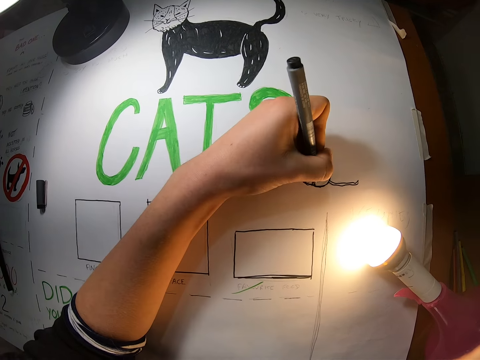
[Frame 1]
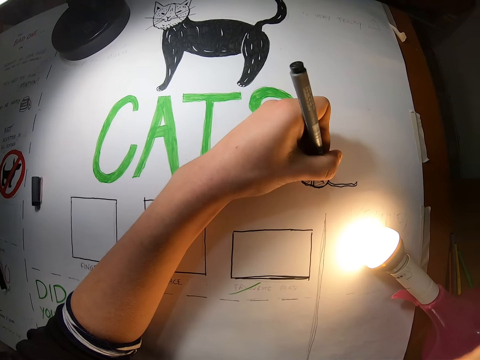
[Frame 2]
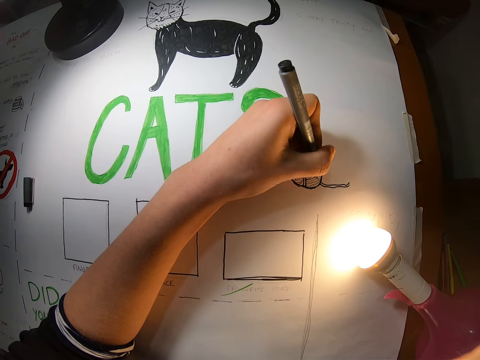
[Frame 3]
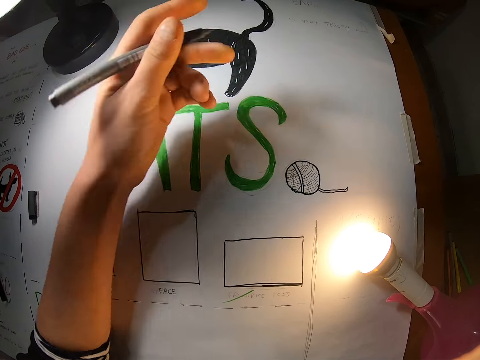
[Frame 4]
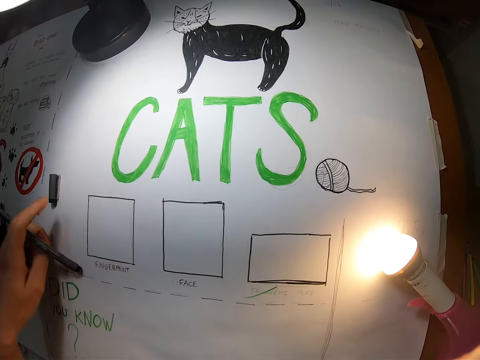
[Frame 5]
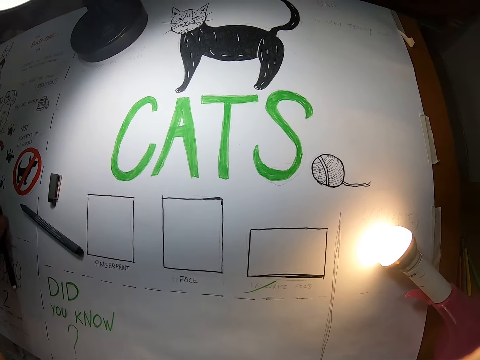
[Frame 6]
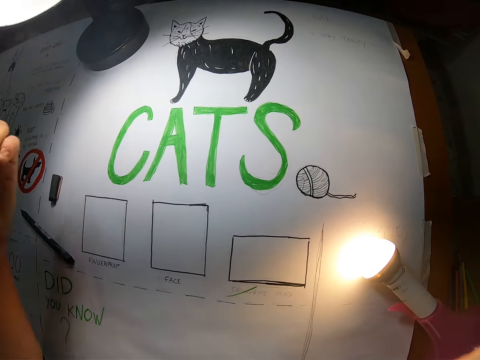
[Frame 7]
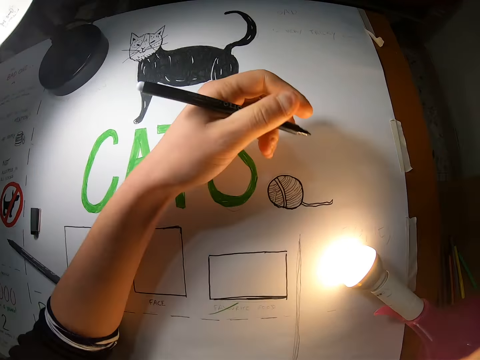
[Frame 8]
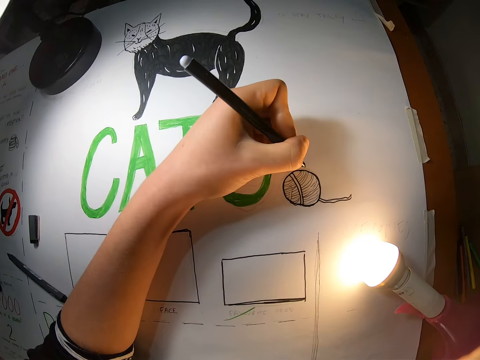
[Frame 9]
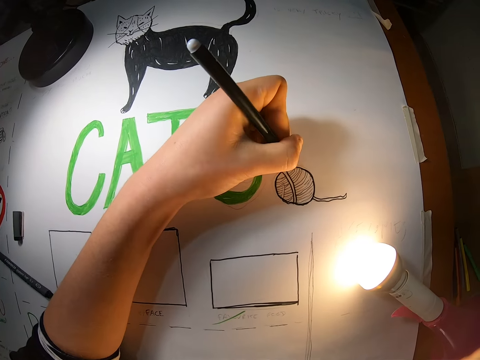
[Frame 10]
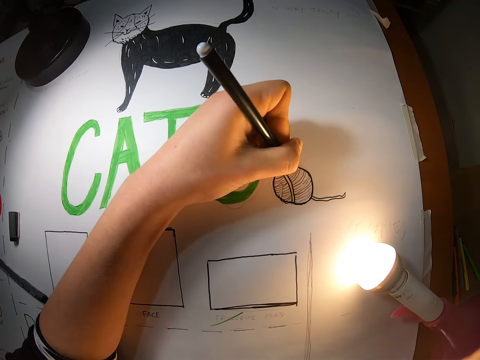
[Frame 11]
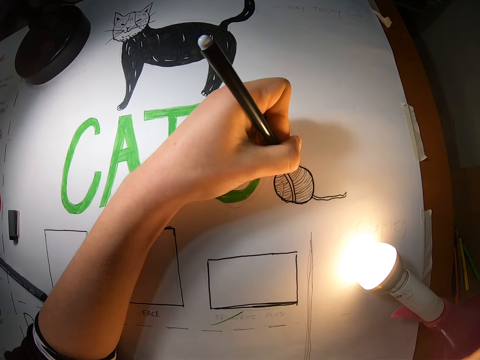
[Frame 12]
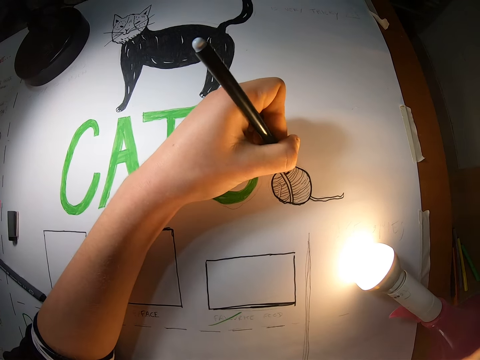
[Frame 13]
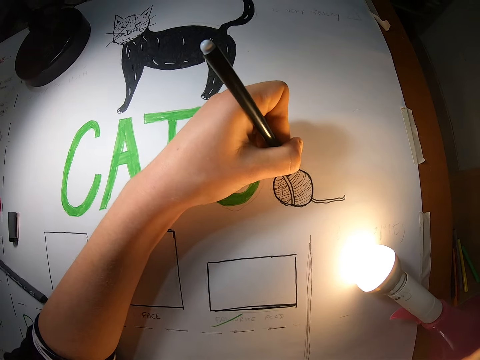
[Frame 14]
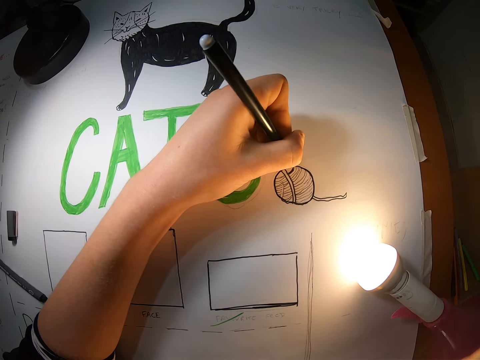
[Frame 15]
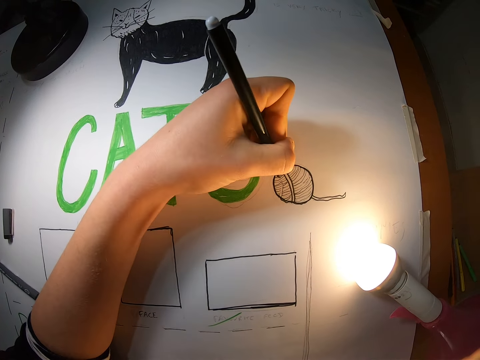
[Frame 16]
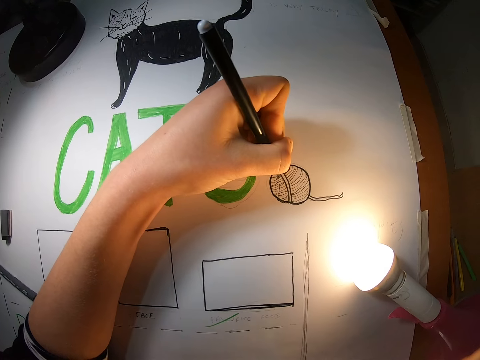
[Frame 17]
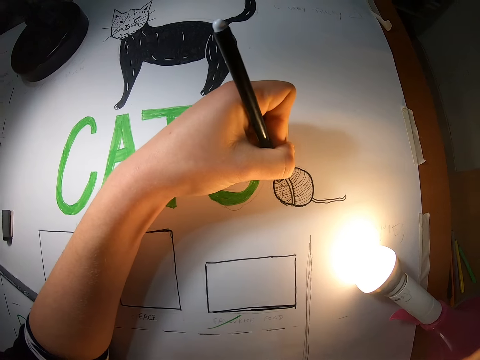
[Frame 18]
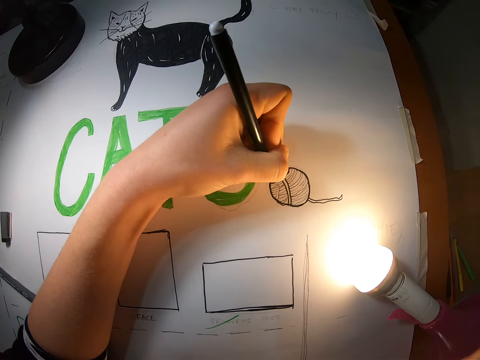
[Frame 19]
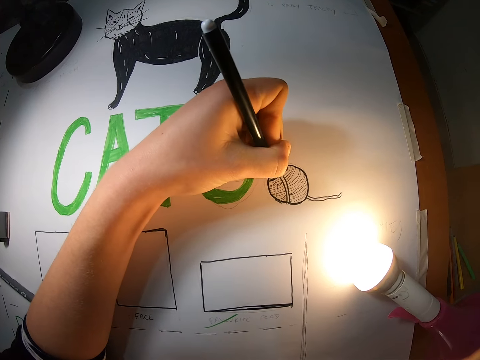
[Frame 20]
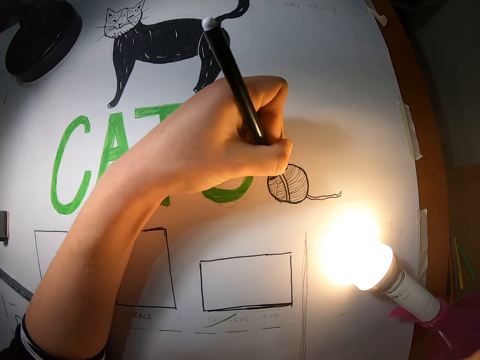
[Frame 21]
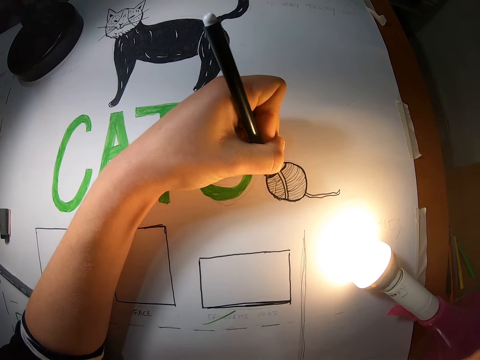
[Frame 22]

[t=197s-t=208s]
The camera wearer drops the ballpoint pen in her left hand on the table. She picks up the black colour pen from the table with her left hand. She draws on the paper with the black colour pen in her left hand.

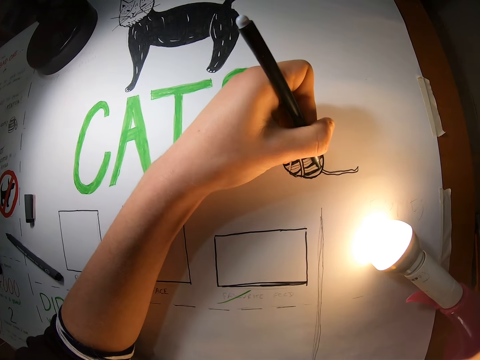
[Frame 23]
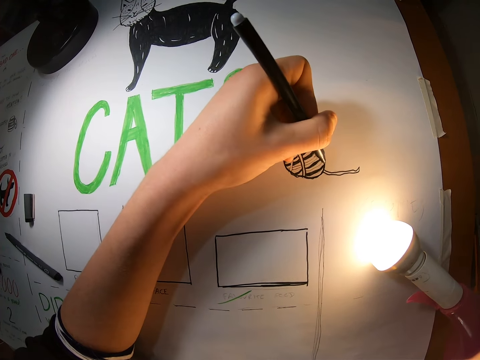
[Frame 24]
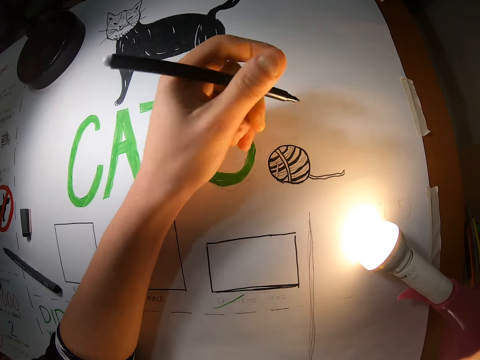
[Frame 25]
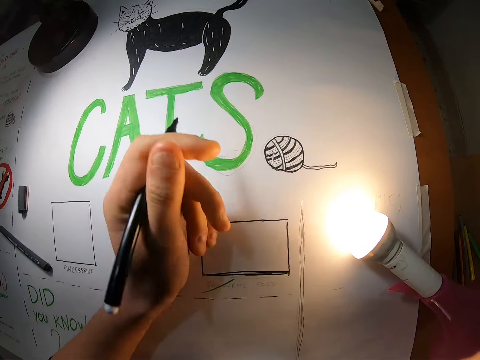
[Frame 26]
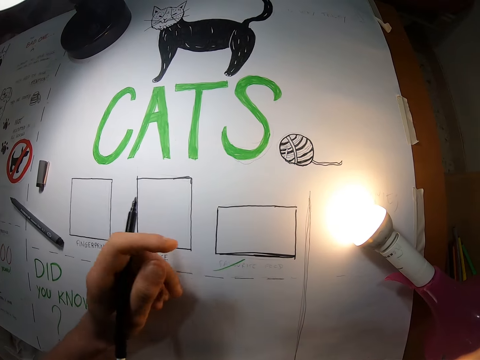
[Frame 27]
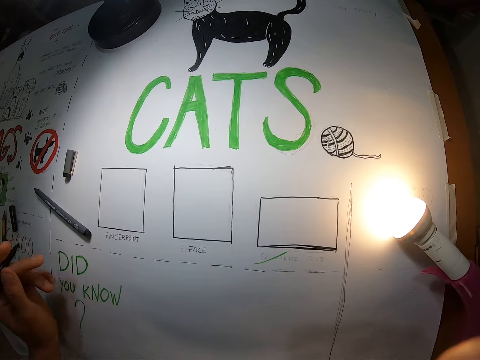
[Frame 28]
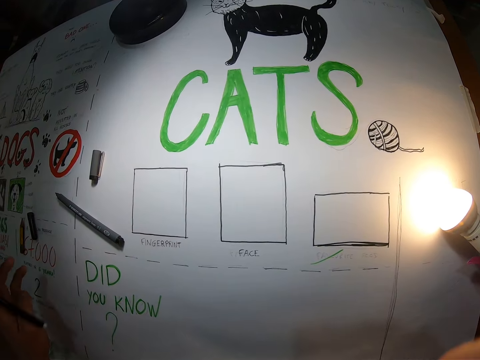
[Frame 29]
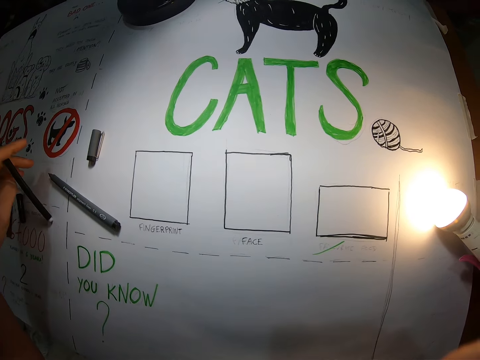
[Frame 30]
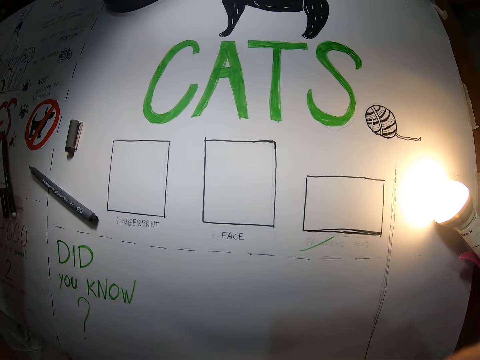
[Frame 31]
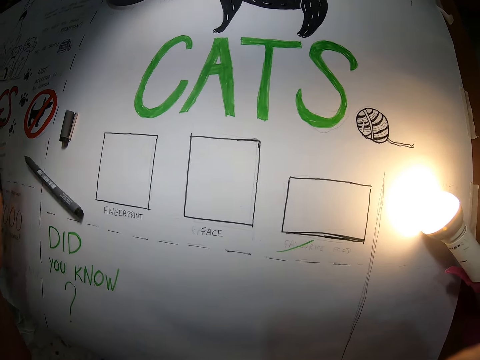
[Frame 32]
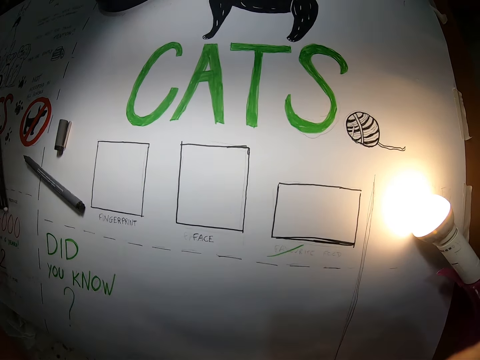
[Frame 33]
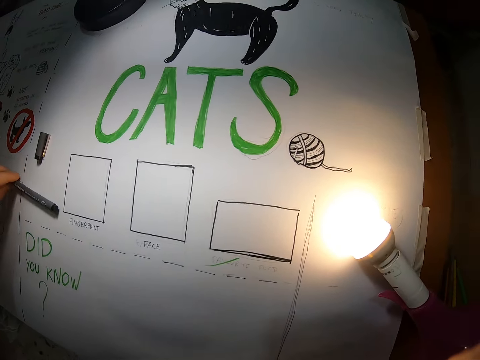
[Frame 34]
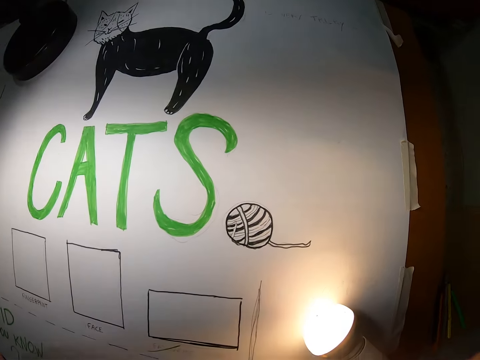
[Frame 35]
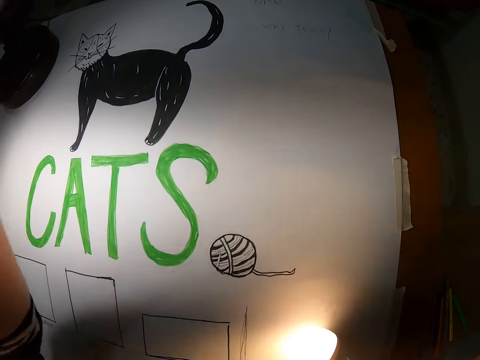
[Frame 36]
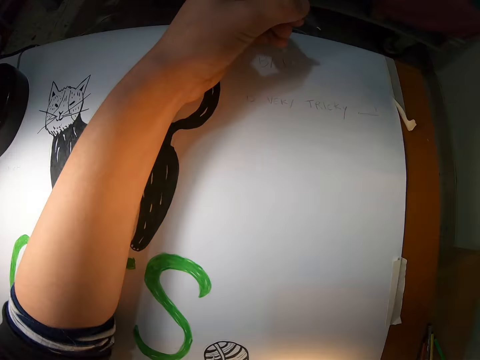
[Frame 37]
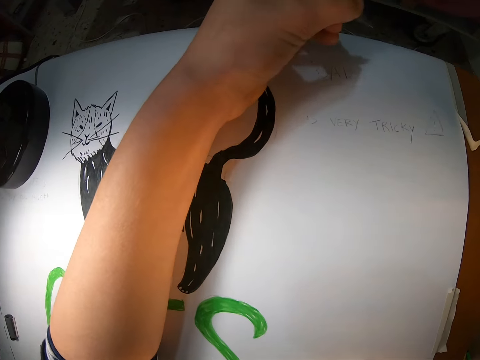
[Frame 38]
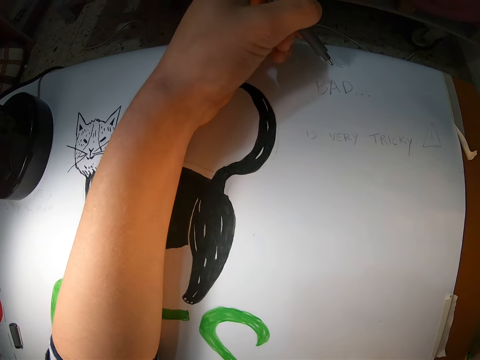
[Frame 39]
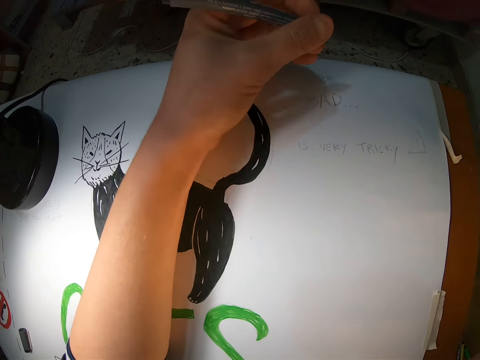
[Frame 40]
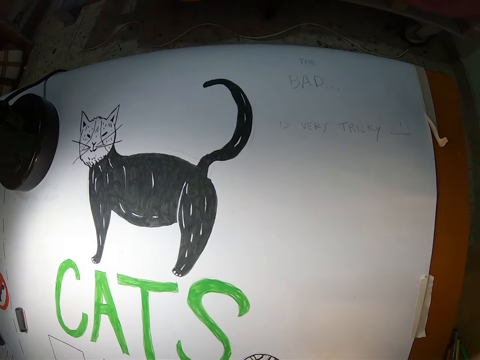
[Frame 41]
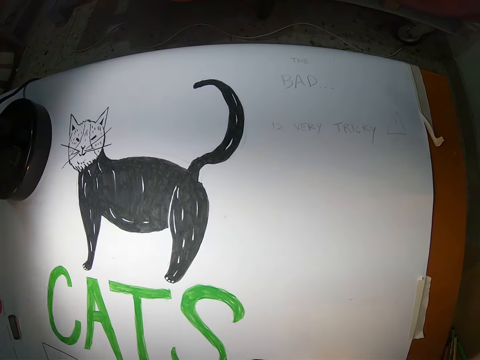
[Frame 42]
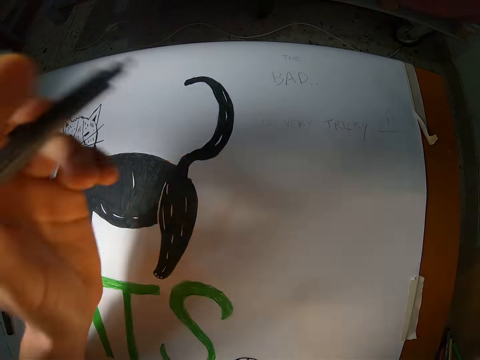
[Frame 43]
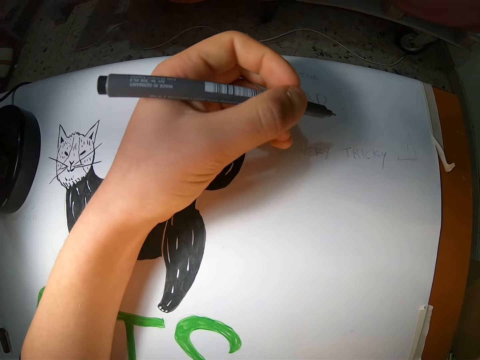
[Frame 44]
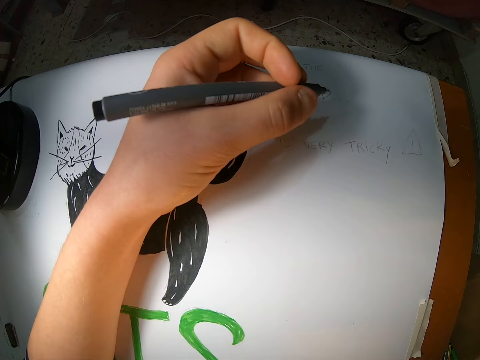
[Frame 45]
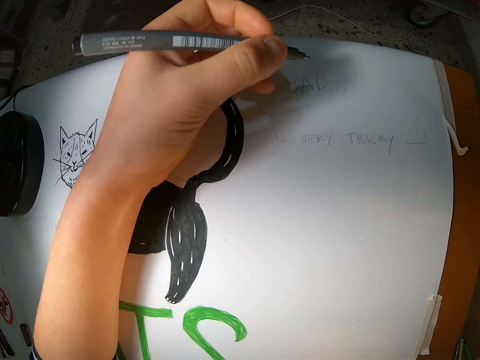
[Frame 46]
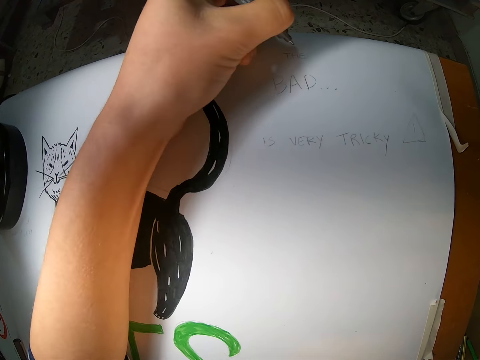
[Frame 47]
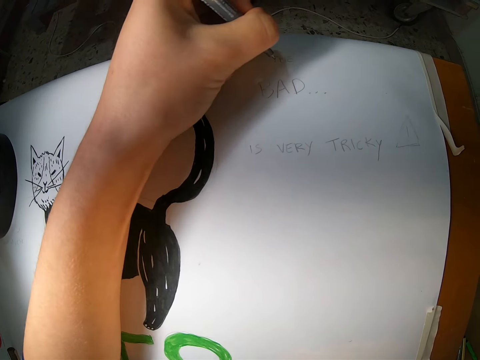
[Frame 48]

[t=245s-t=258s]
The camera wearer holds a painting pen with her left hand. She drops the black colour pen in her left hand on the table. She picks up the ballpoint pen from the table with her left hand. She writes on the paper with the ballpoint pen in her left hand.
